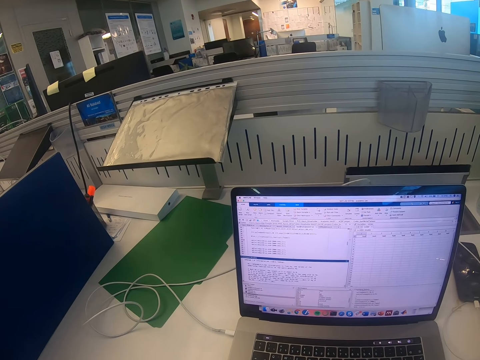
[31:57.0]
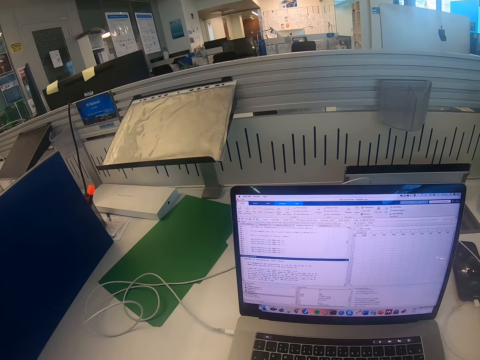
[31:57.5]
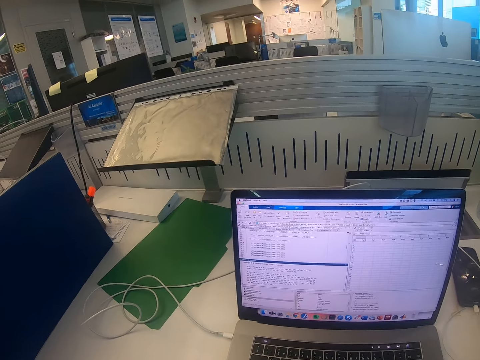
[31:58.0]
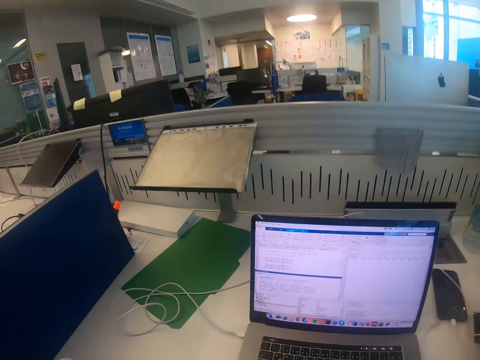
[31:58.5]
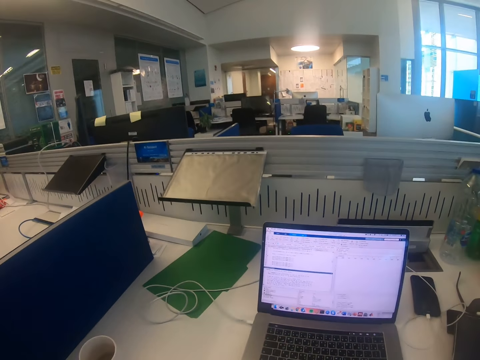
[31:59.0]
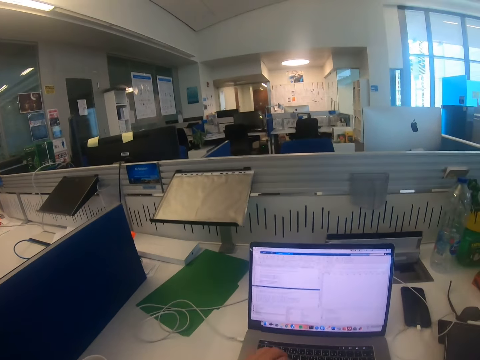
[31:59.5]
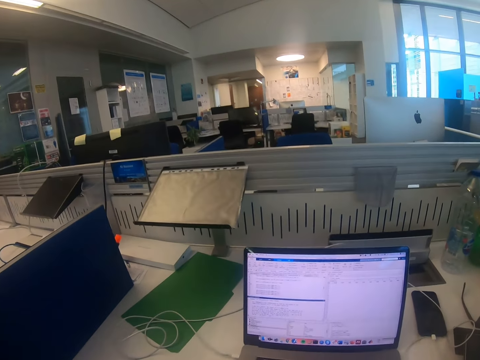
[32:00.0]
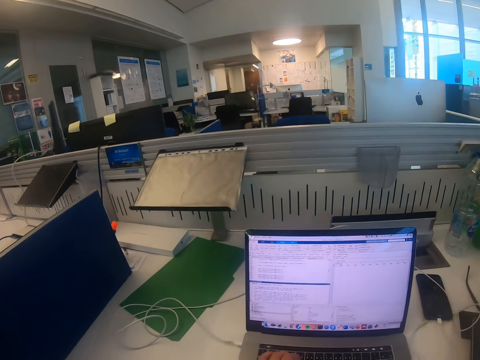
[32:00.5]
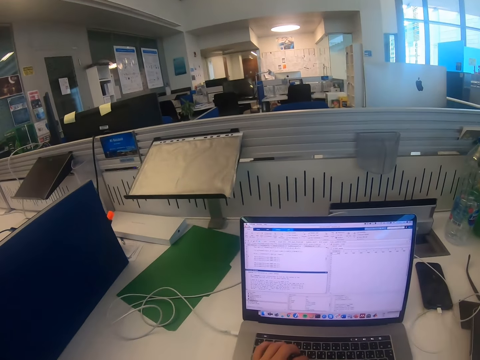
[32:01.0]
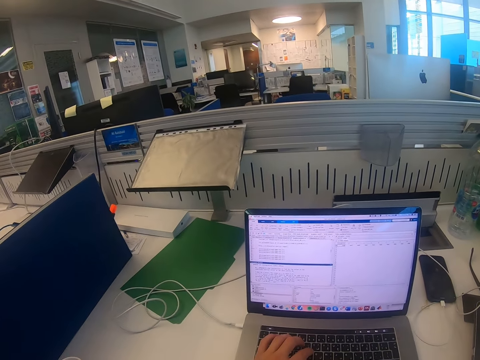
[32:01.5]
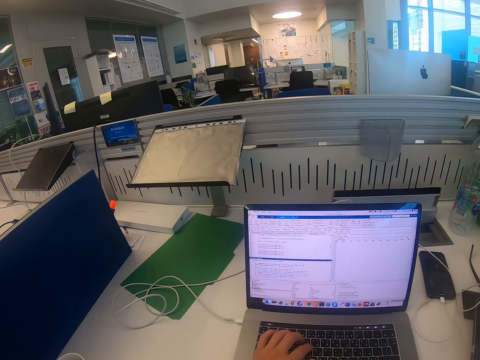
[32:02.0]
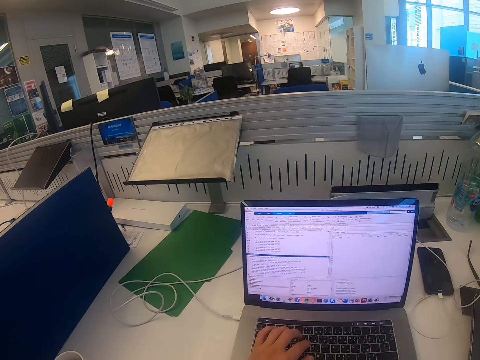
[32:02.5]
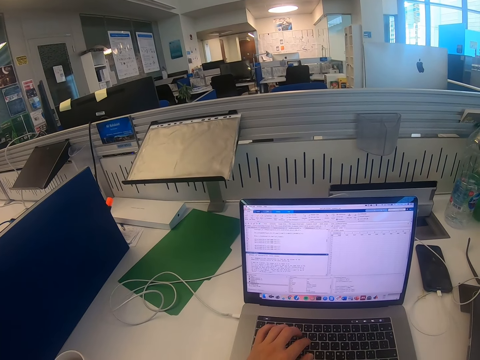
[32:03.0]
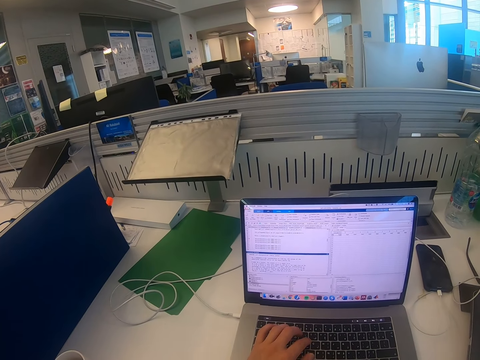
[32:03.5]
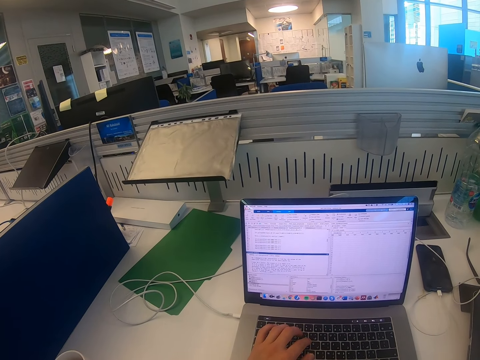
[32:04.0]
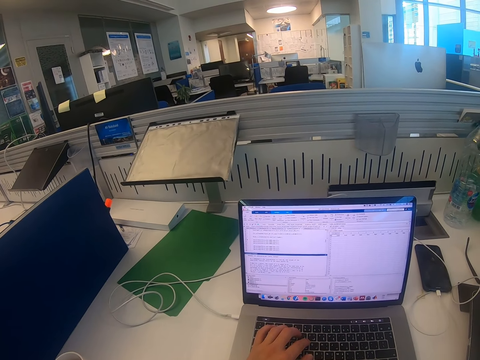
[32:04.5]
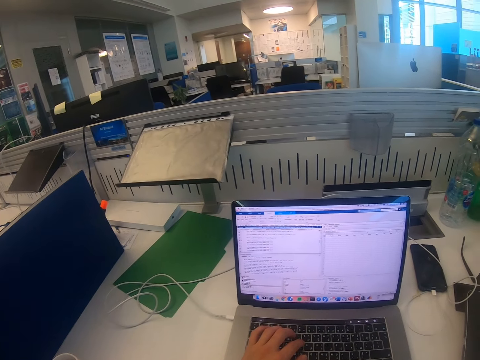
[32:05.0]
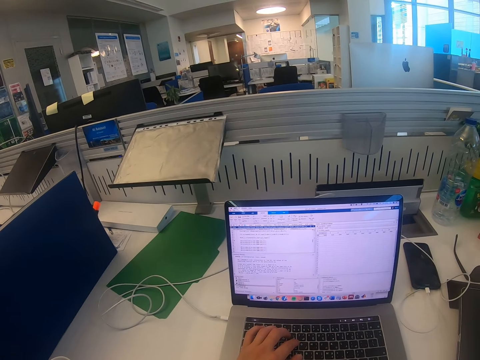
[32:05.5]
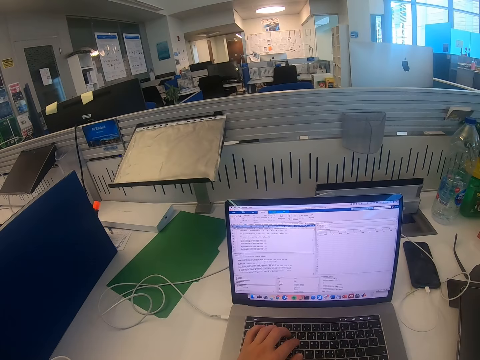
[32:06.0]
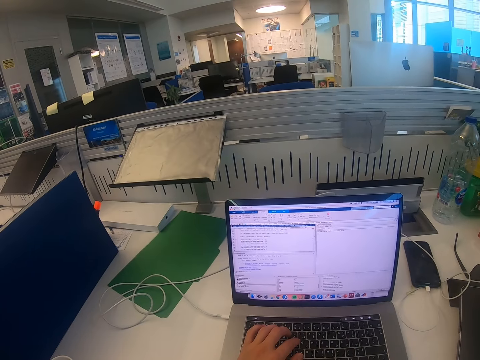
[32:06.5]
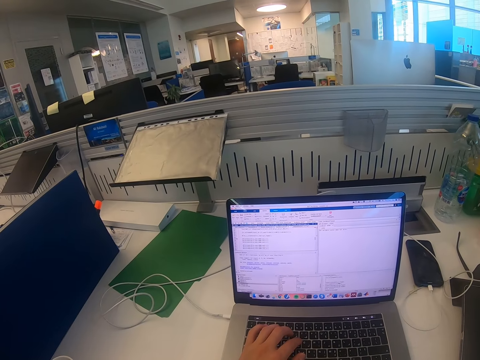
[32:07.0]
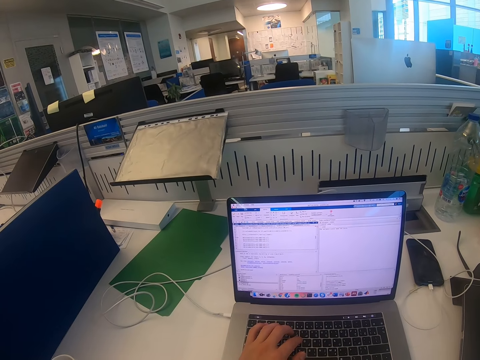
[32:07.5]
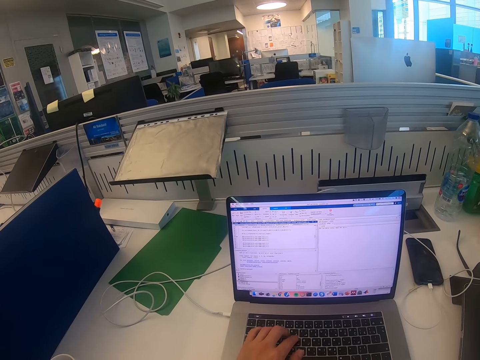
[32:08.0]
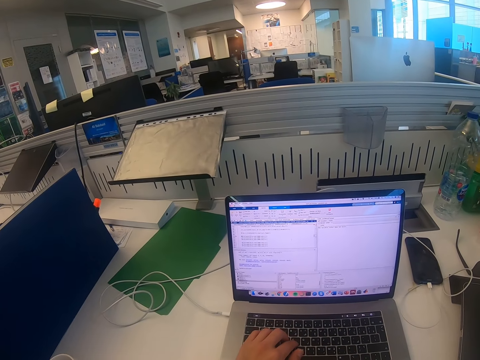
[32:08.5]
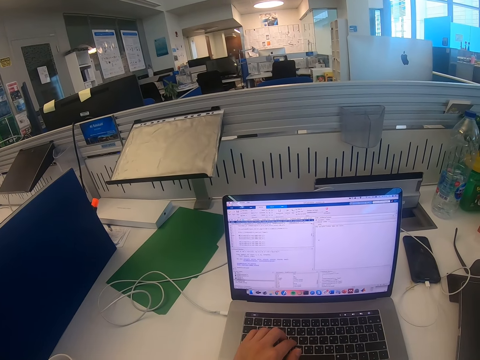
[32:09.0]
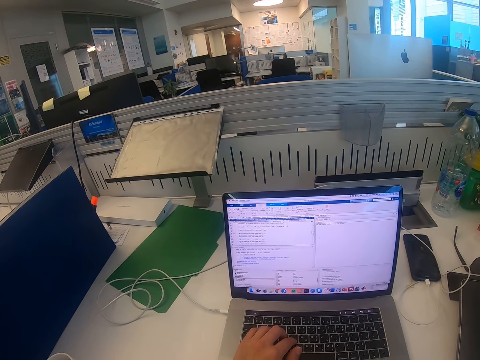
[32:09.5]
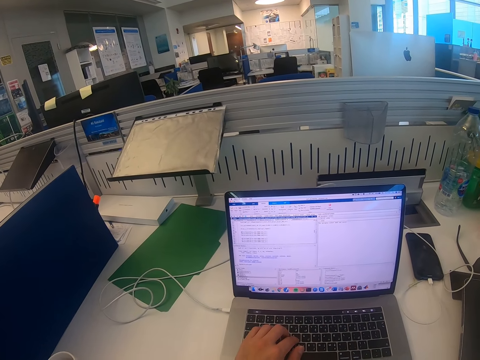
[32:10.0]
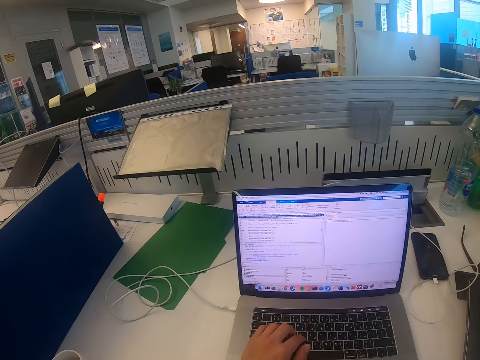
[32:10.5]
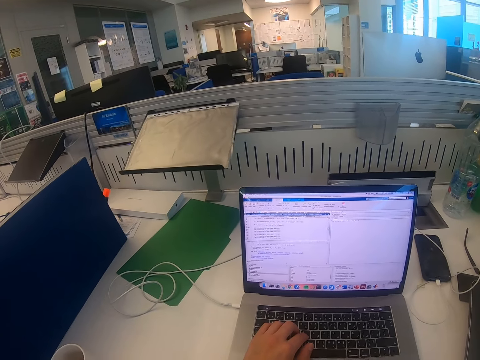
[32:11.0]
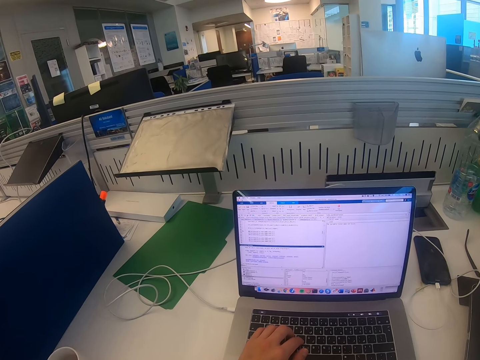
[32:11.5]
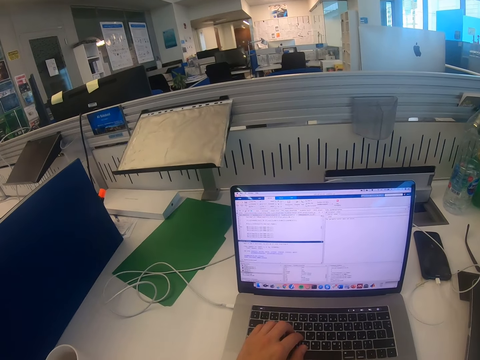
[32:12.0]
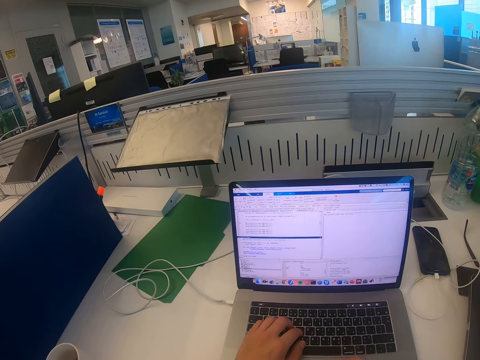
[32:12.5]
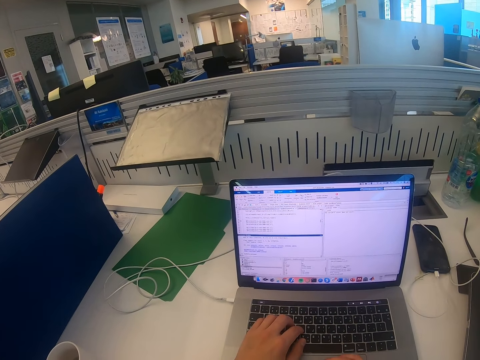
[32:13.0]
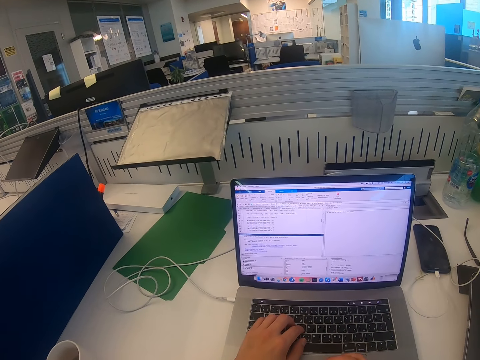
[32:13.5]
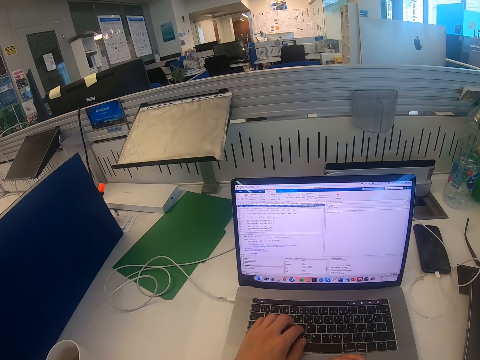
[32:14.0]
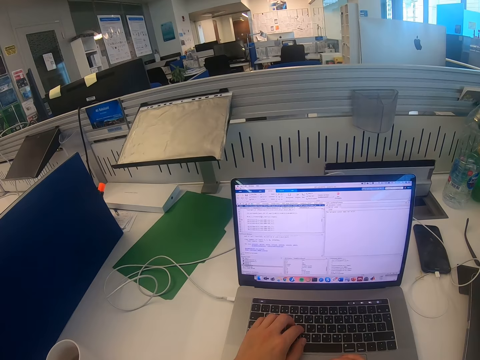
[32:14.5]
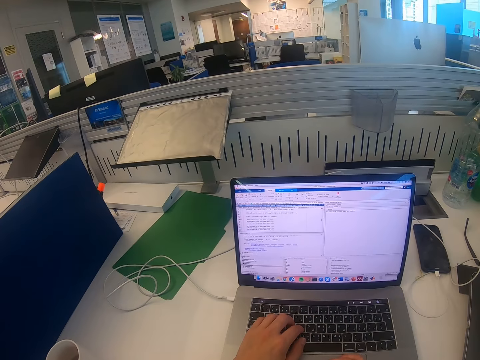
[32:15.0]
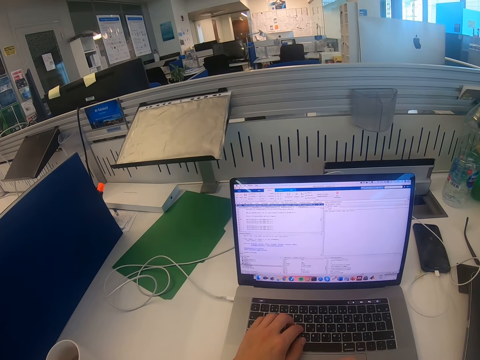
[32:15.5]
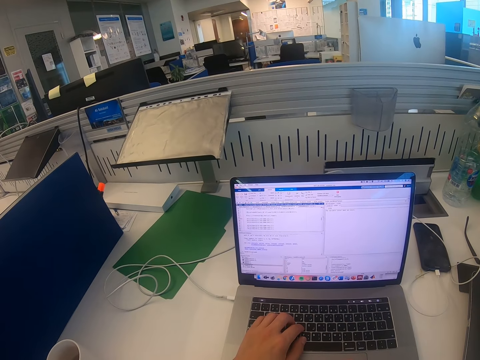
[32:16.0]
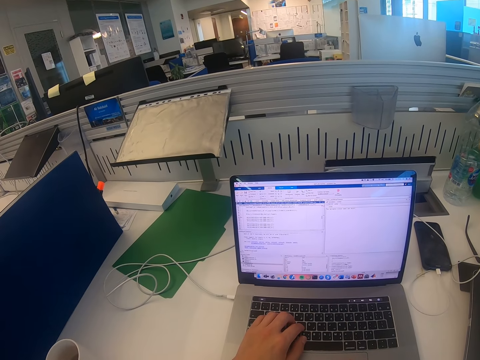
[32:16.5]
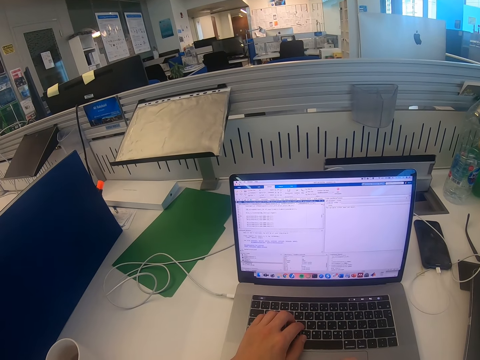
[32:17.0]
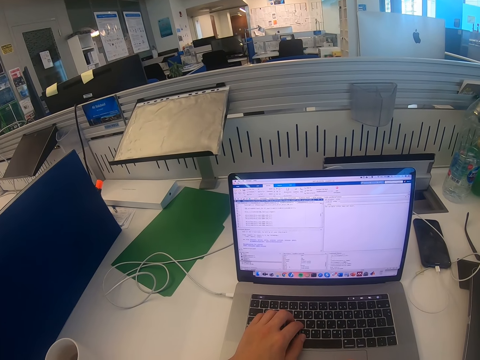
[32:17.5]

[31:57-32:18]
The camera wearer moves on the seat. They operate a laptop. They scroll on the laptop screen.

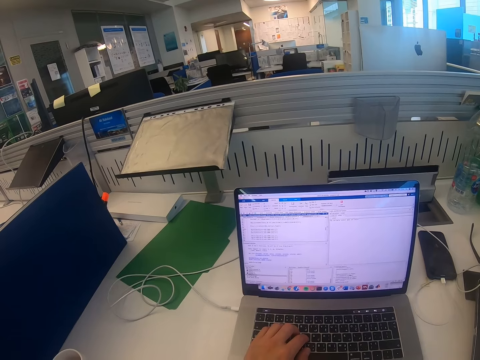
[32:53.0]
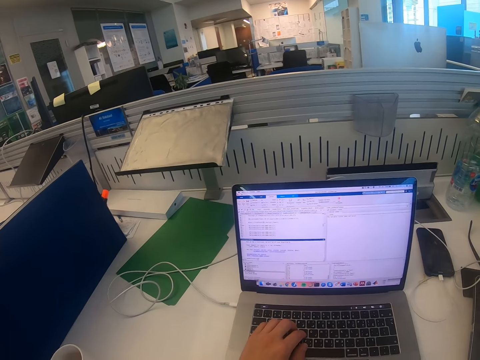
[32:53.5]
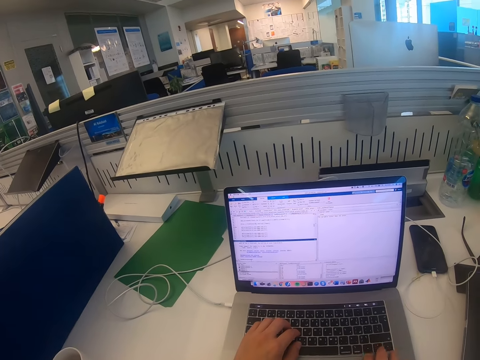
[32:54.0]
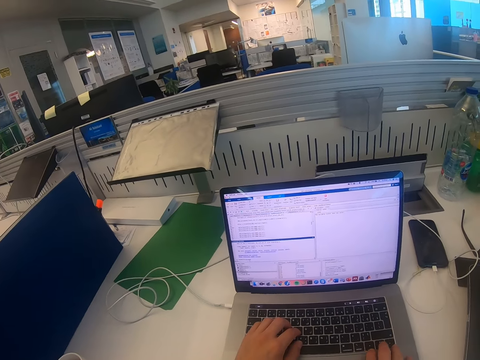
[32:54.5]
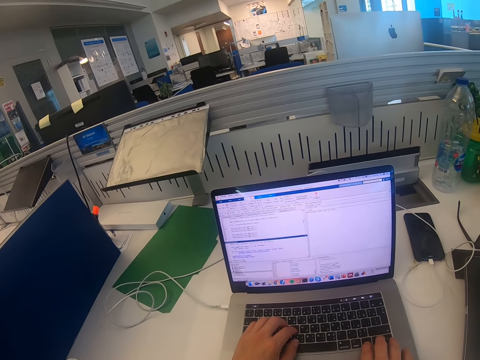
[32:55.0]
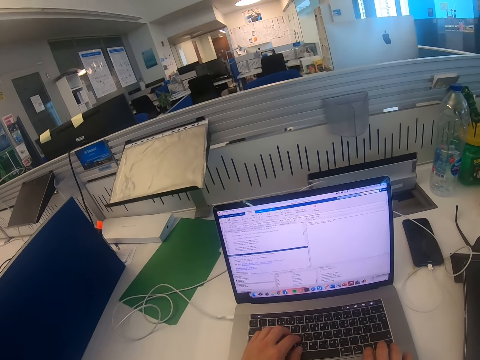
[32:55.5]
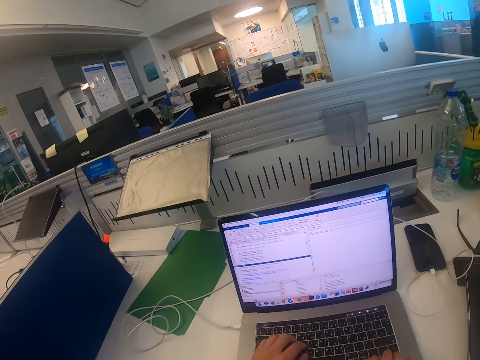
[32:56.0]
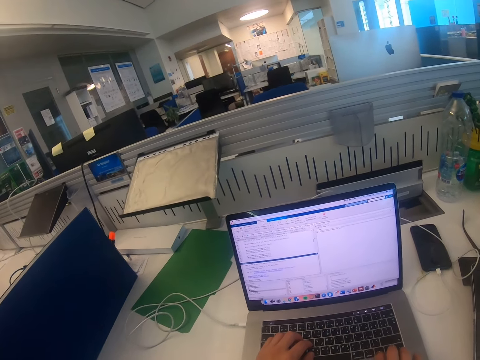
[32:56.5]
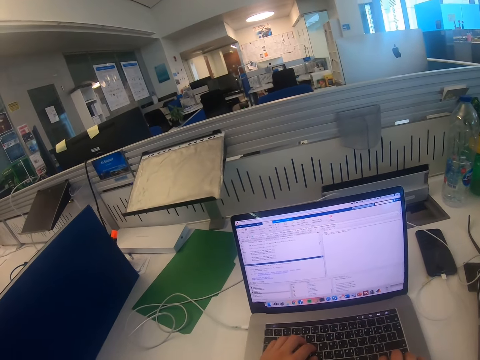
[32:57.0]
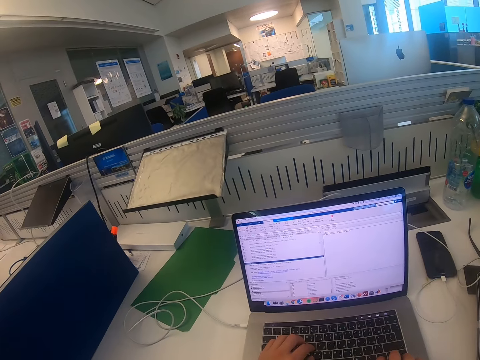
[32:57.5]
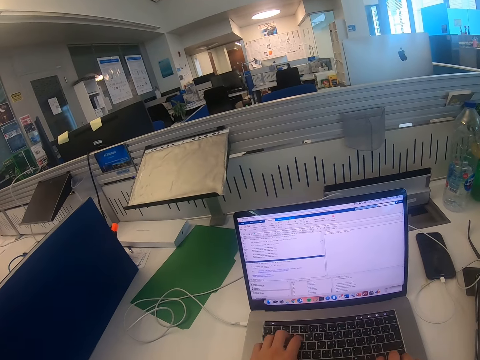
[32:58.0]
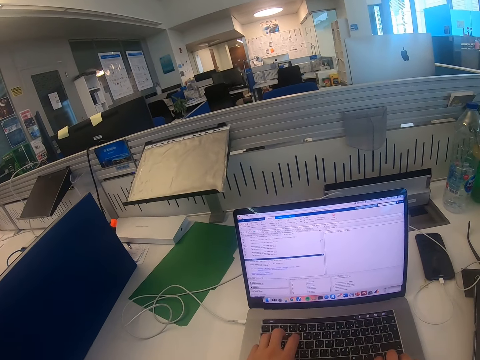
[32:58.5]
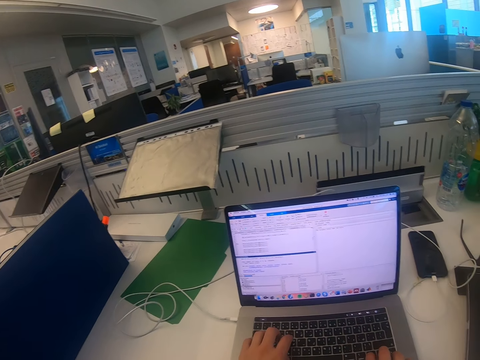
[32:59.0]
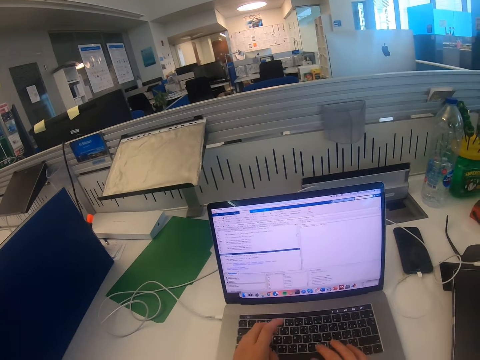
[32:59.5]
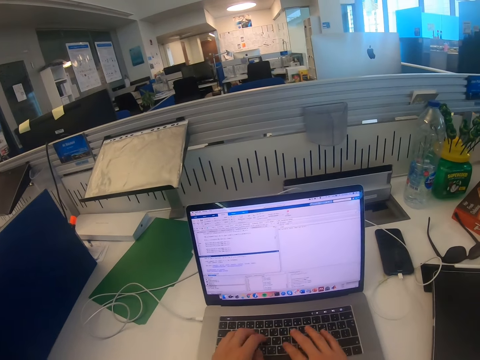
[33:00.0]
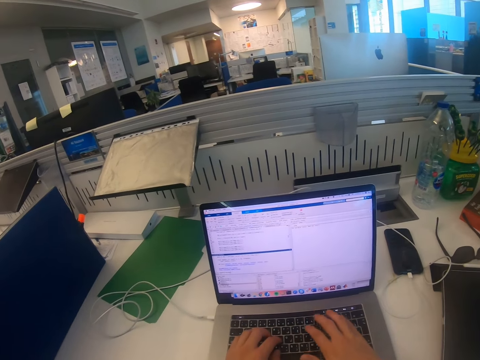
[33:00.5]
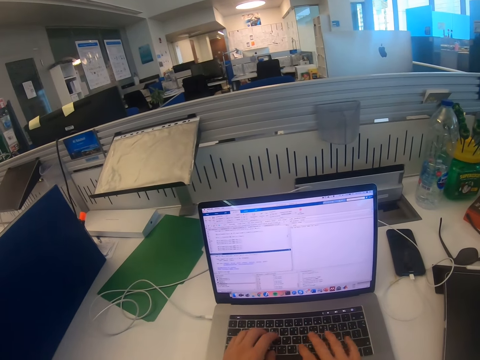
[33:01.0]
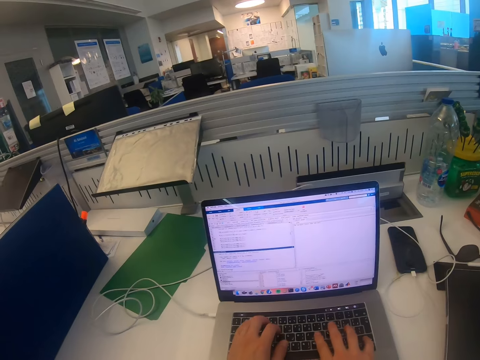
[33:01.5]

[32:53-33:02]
The camera wearer types on the laptop.
